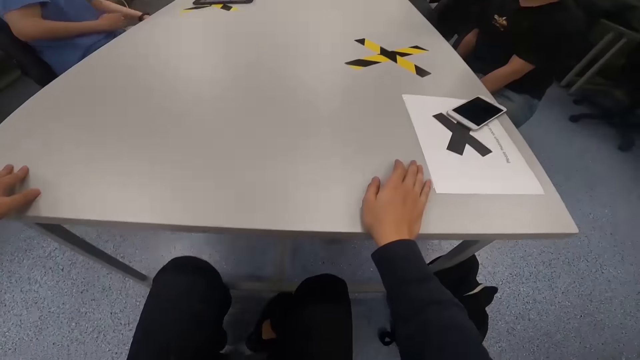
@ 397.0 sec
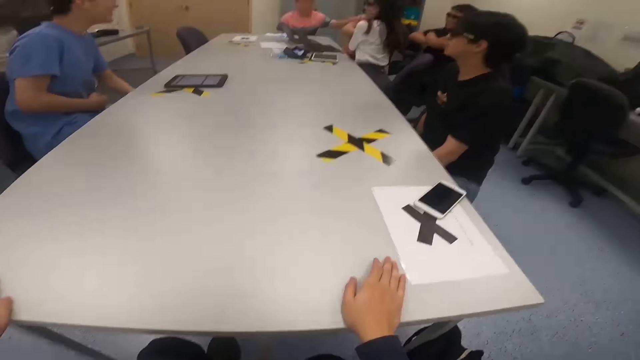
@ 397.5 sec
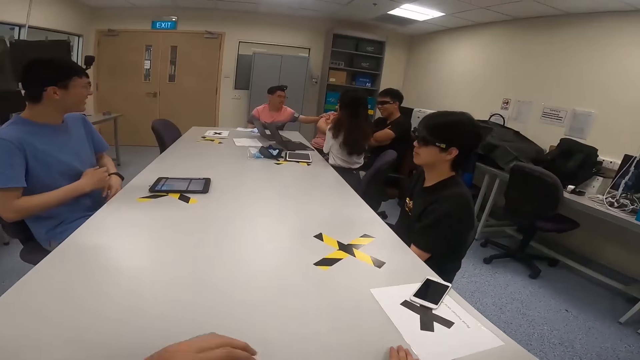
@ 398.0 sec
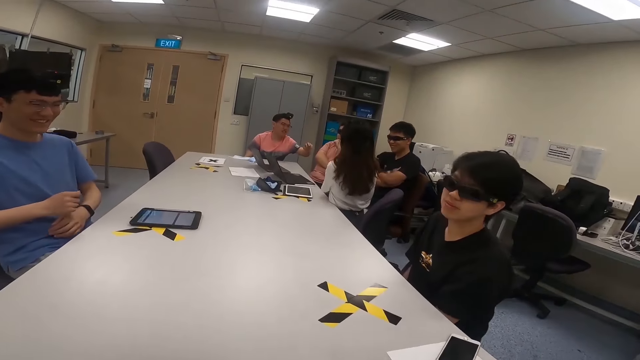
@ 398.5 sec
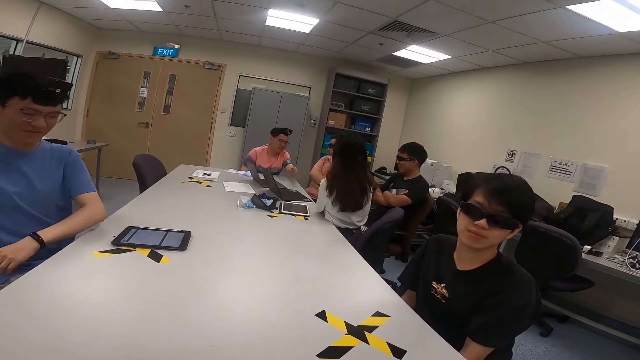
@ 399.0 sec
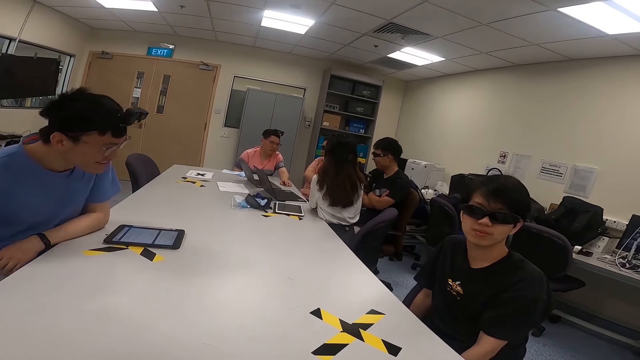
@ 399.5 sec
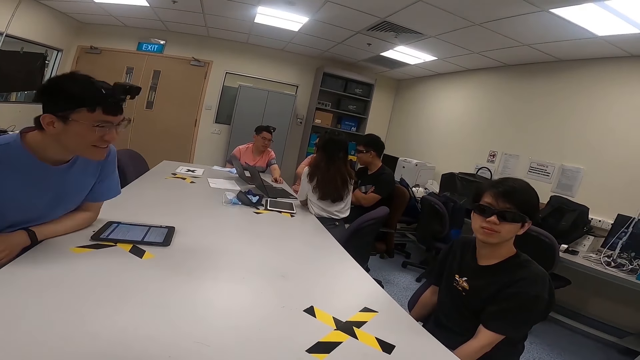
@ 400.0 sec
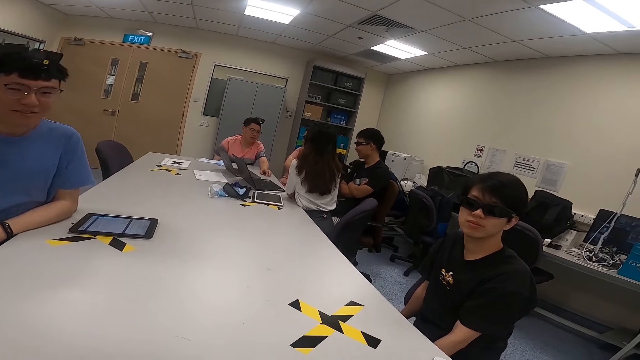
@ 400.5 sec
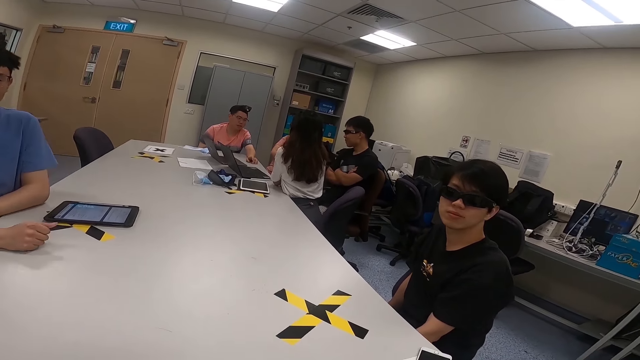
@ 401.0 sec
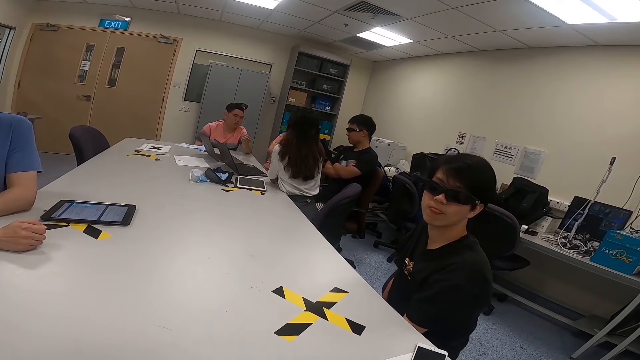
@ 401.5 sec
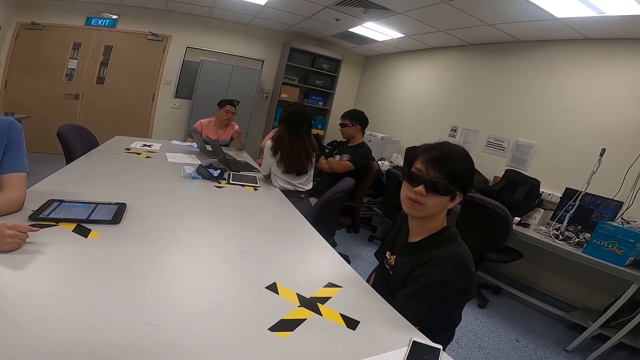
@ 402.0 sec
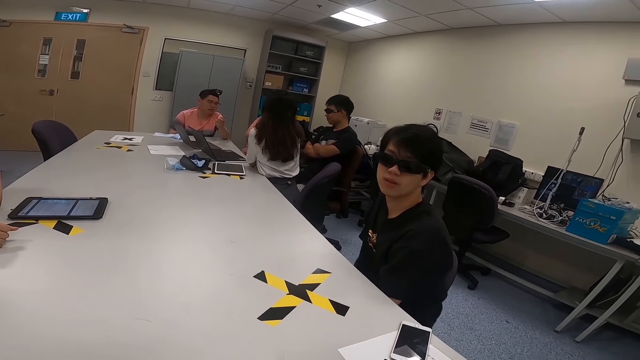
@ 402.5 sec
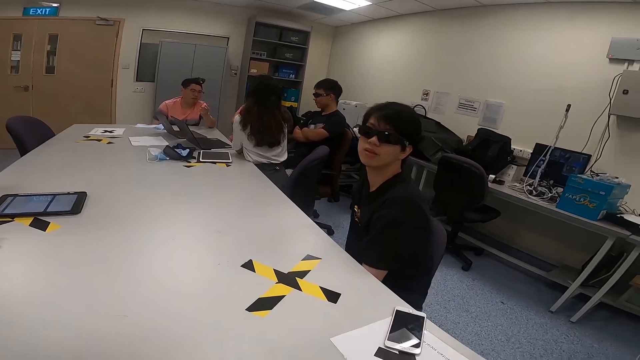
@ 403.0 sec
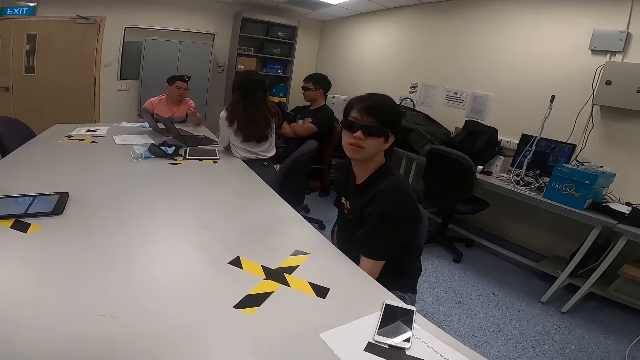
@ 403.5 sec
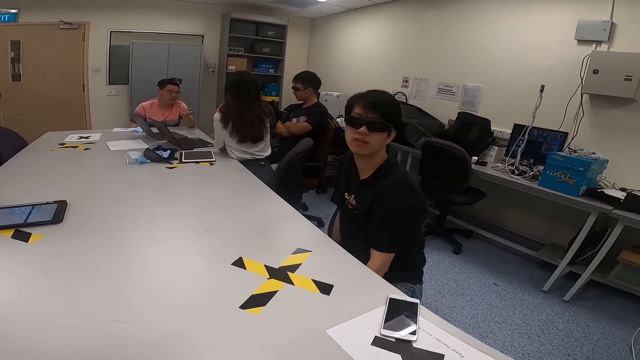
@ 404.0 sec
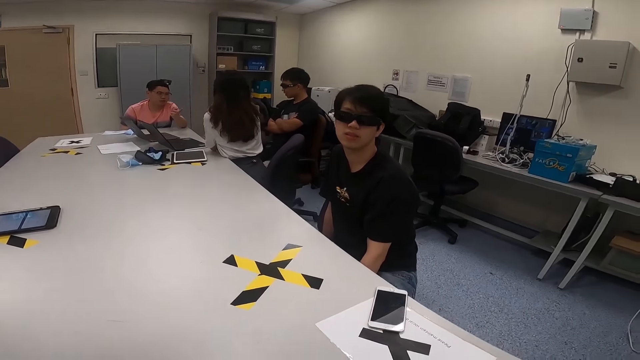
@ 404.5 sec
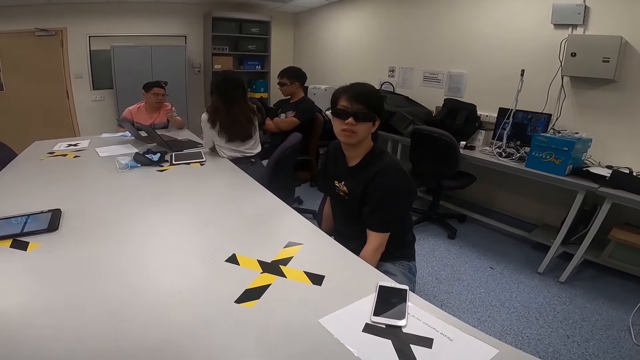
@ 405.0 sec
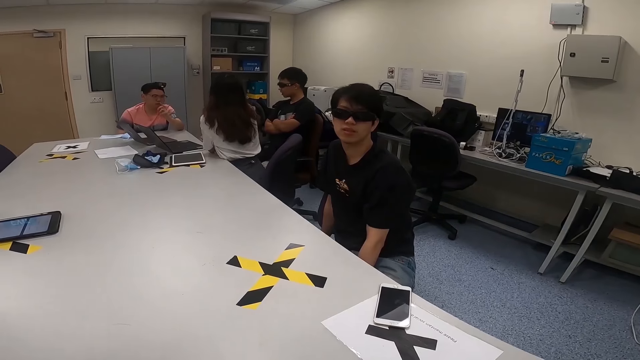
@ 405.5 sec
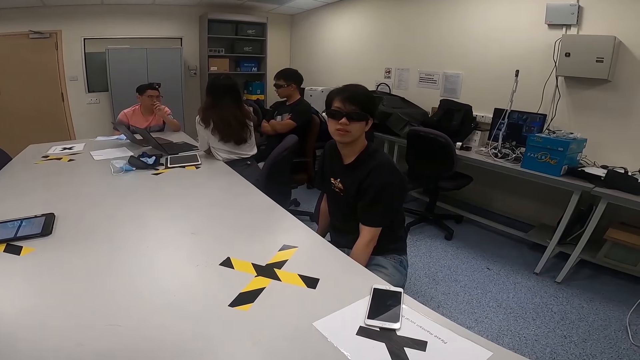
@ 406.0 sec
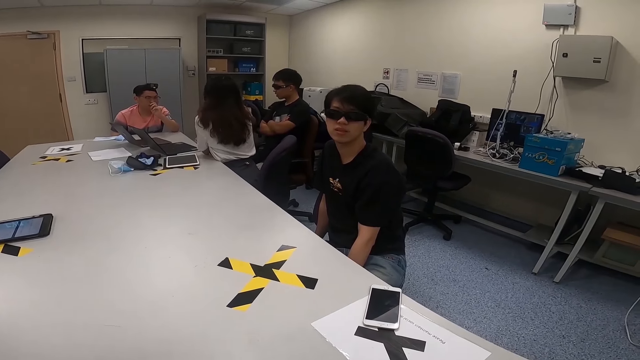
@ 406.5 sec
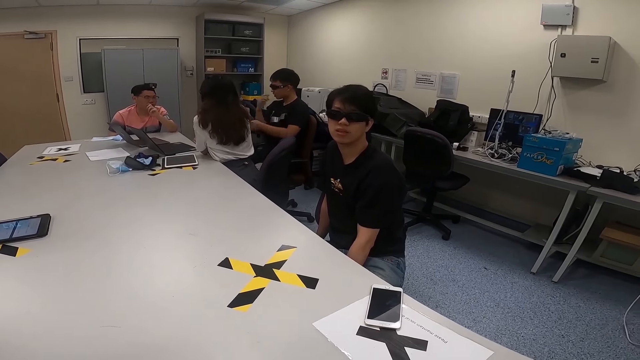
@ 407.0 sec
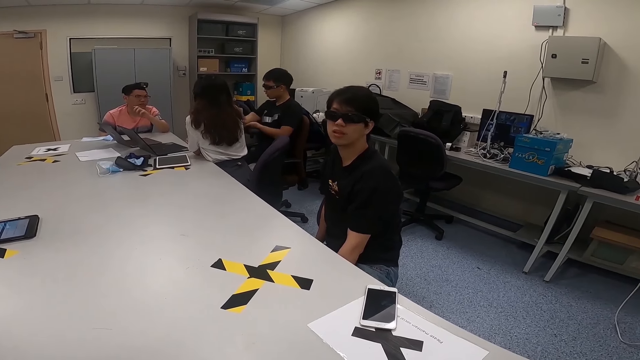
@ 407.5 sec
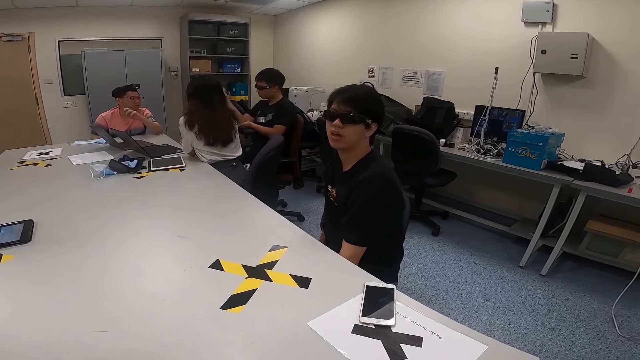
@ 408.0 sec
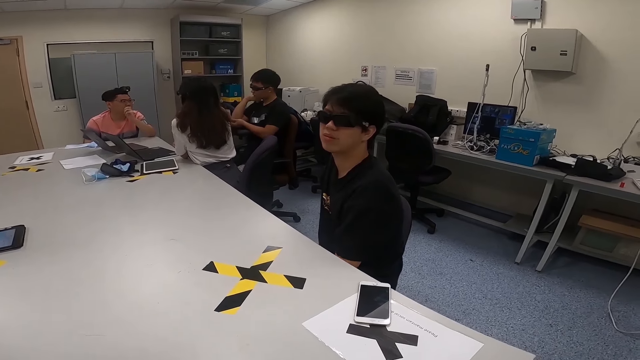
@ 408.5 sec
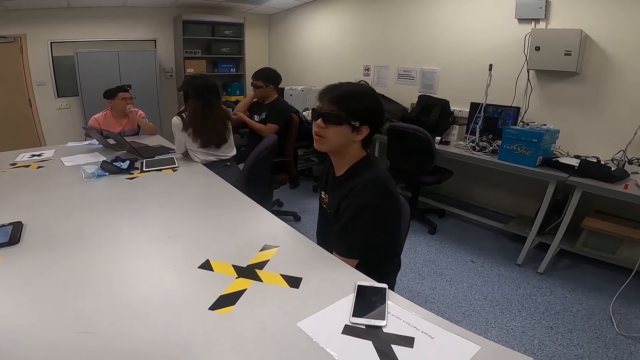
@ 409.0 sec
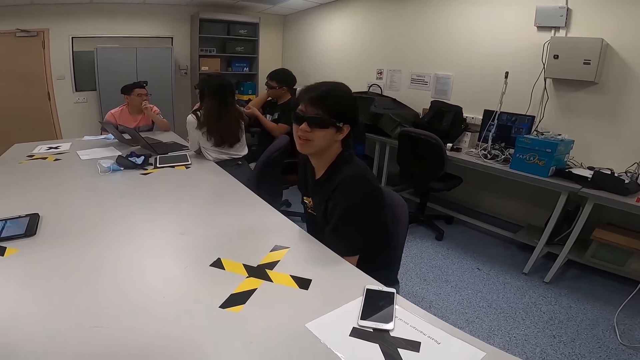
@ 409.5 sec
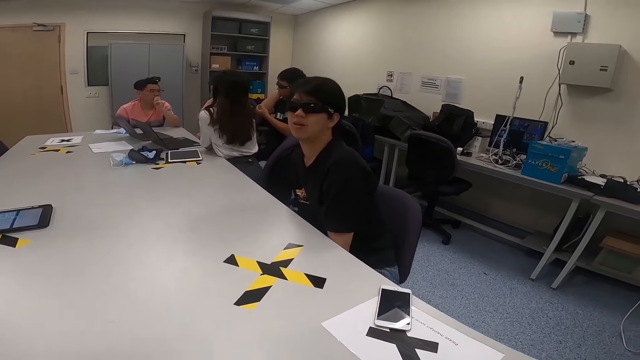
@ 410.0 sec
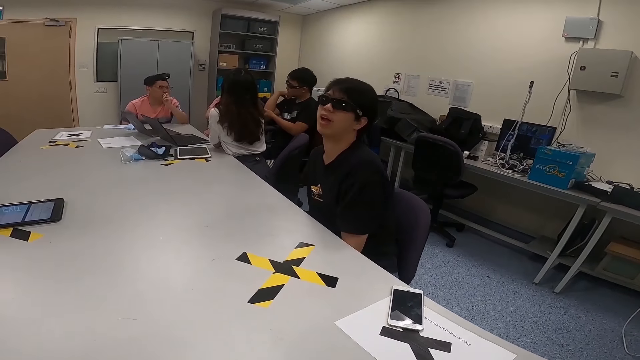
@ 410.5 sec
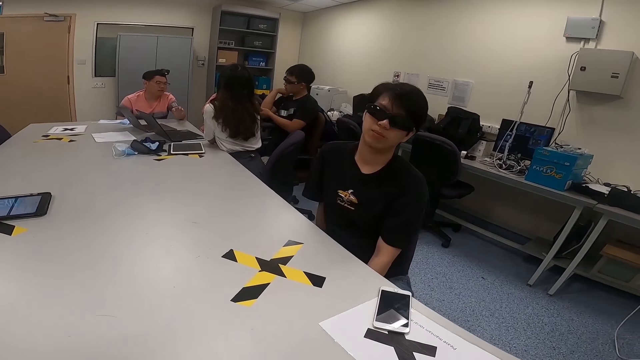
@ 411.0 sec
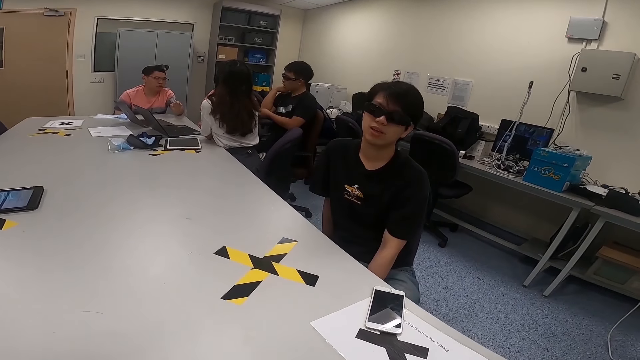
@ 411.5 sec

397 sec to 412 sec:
The camera wearer puts his hands on the table. He steps on the table. A man sits next to a lady. The lady sits next to another man. A third man sits next to a fourth man. The fourth man sits next to the first man. A fifth man moves his left hand. A sixth man moves forward on a chair. The second man moves with the chair. Another man lifts his hand. The camera wearer converses with the second man.

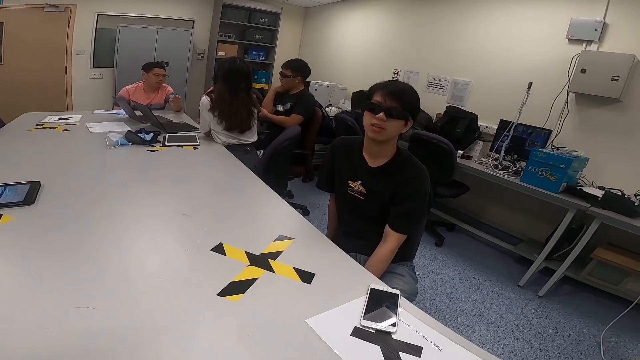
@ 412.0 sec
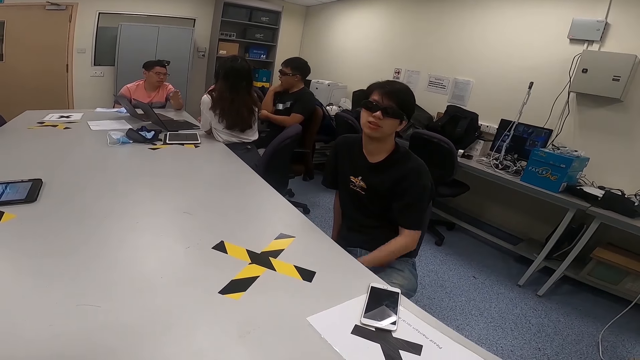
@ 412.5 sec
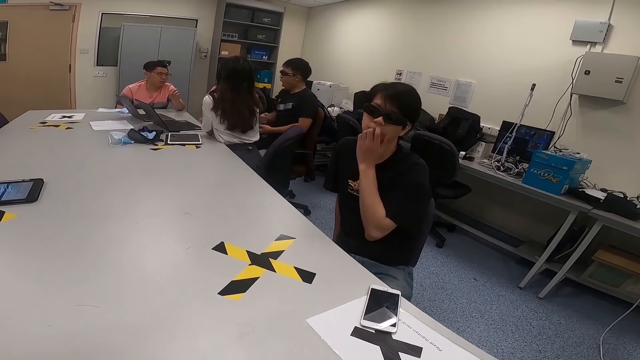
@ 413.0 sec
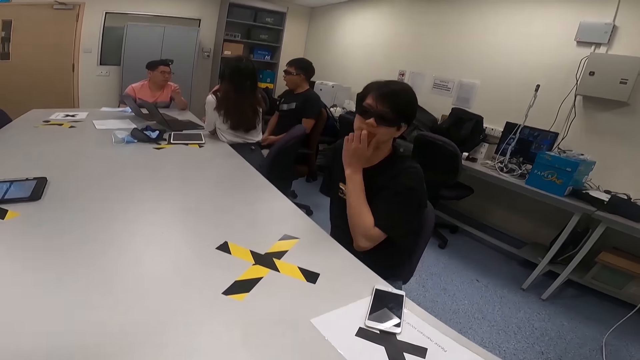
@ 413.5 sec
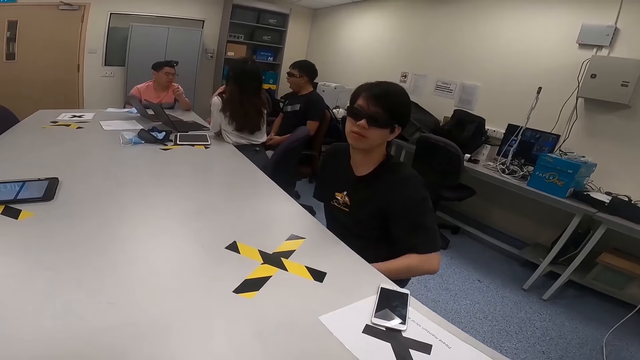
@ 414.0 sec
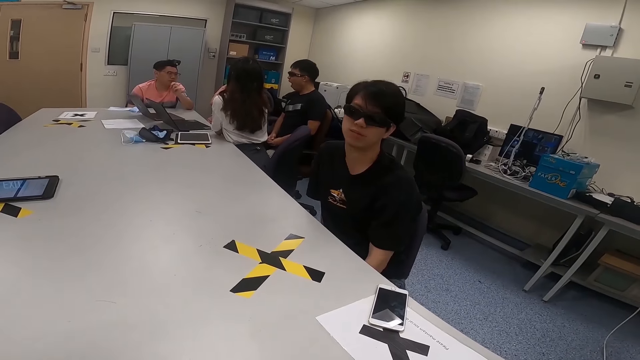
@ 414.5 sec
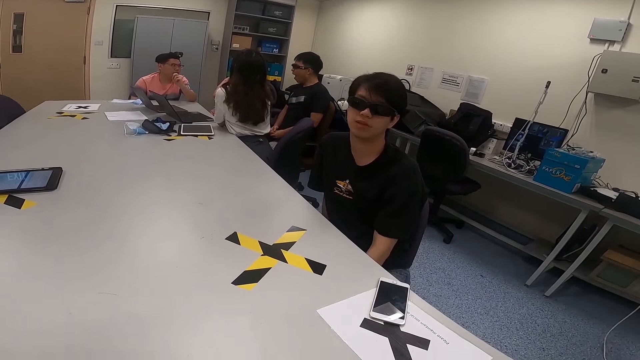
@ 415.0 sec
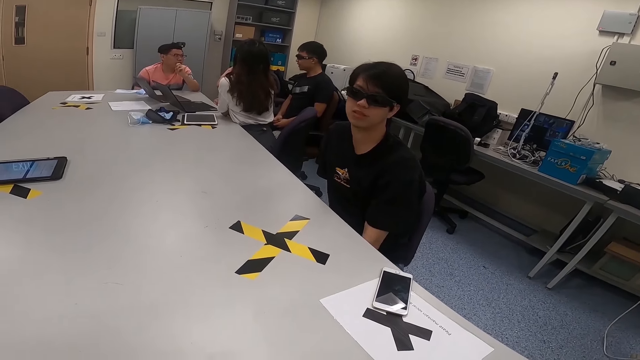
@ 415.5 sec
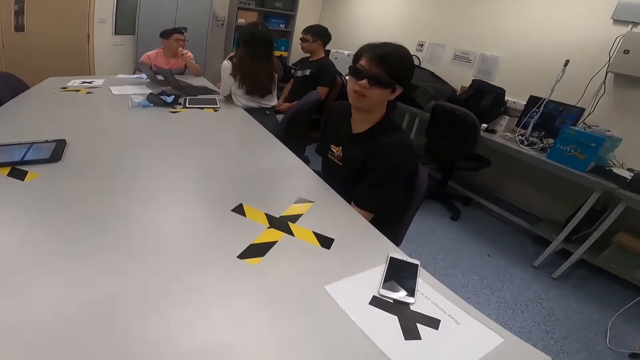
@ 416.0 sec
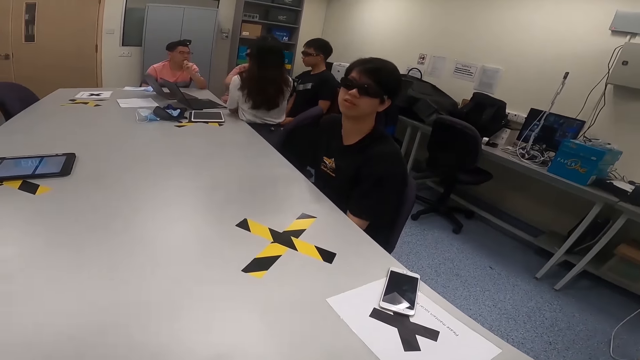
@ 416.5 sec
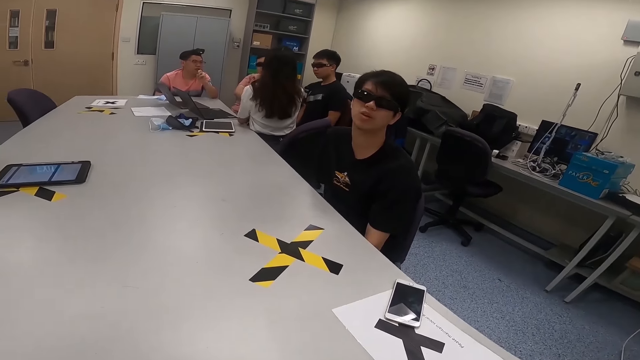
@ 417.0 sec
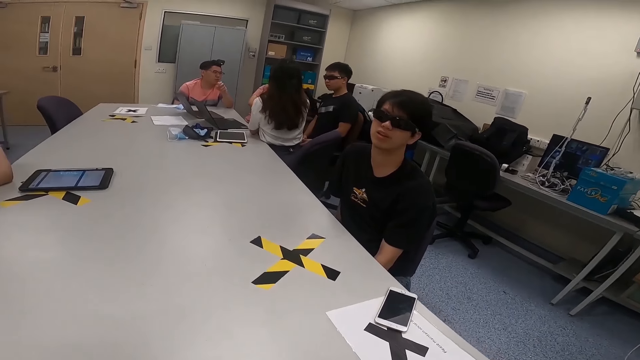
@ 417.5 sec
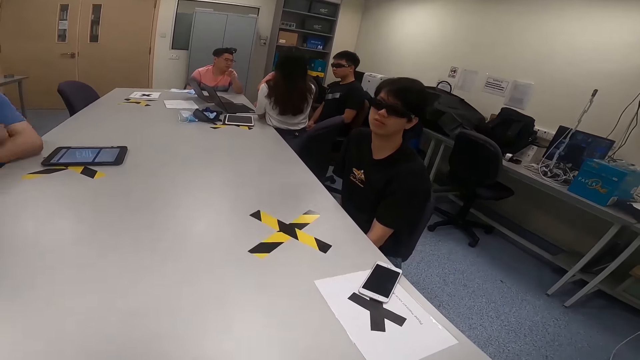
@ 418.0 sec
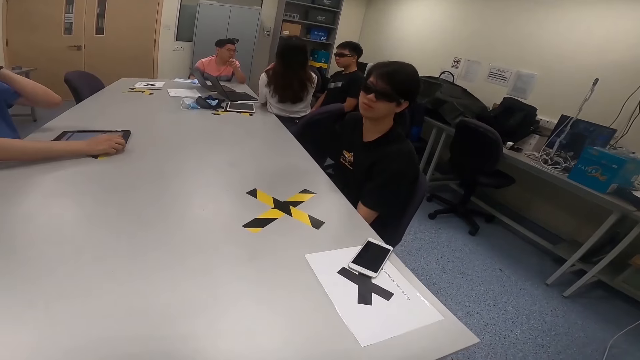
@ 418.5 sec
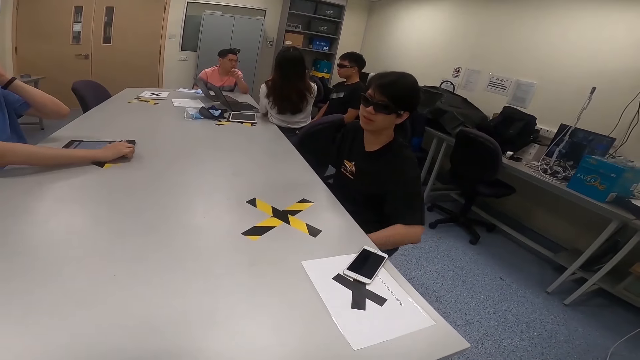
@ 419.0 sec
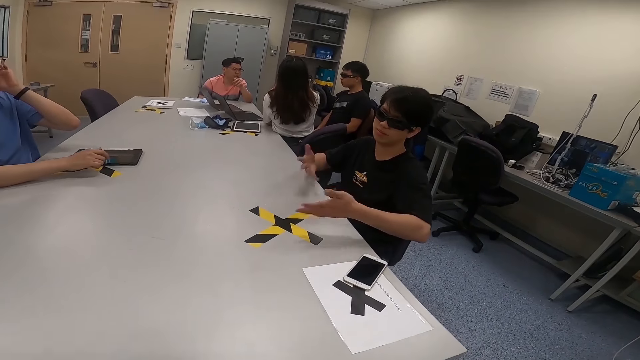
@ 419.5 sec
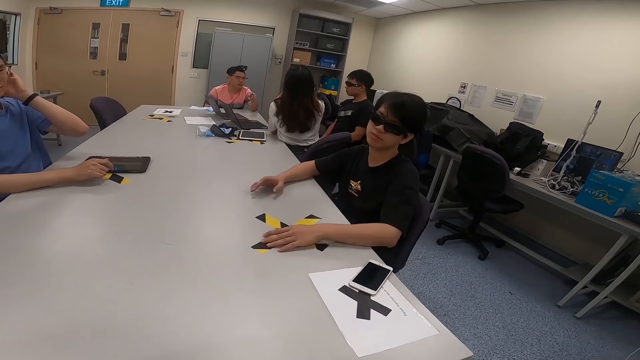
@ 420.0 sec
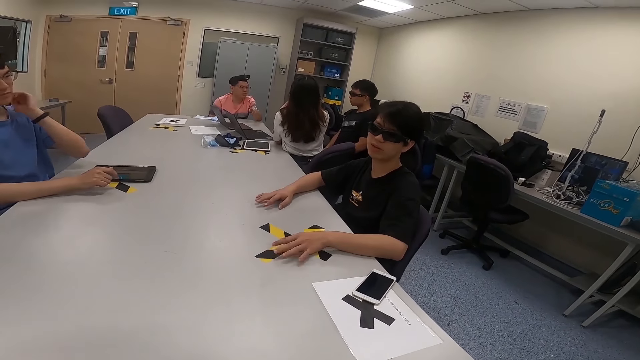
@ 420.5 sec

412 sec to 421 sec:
A man touches his nose. Another man puts his hand on the table. A third man holds a tablet. The first man moves his hands and puts his hands on the table.
